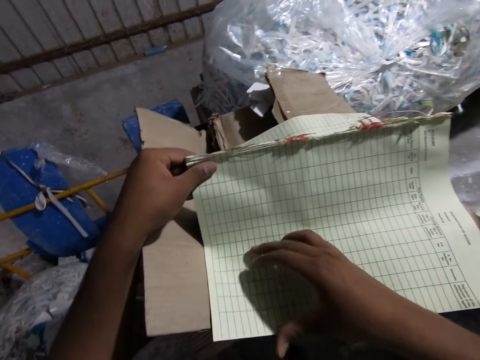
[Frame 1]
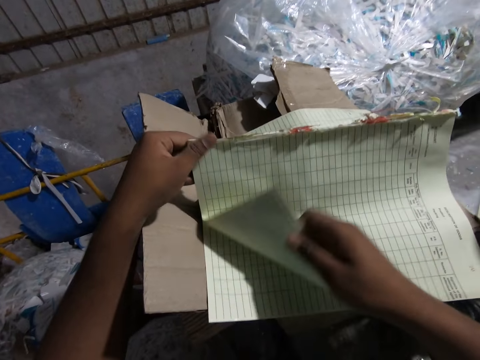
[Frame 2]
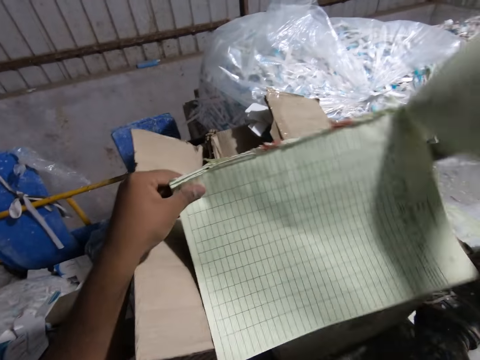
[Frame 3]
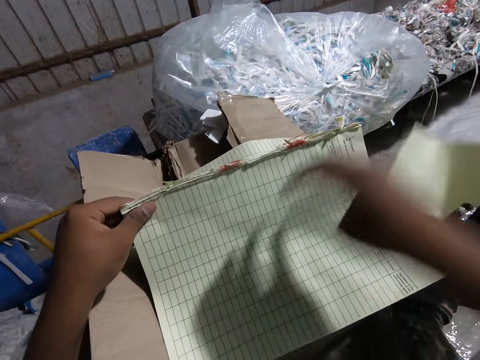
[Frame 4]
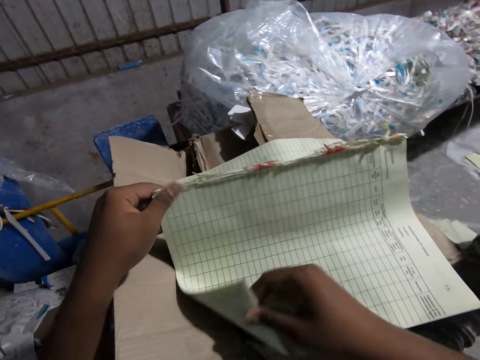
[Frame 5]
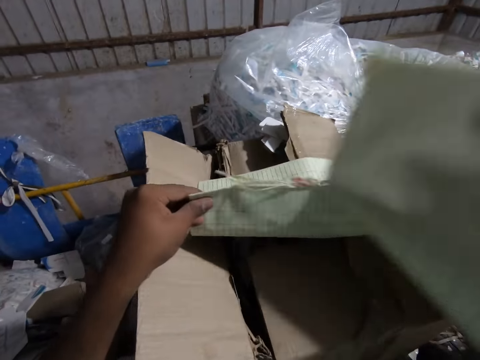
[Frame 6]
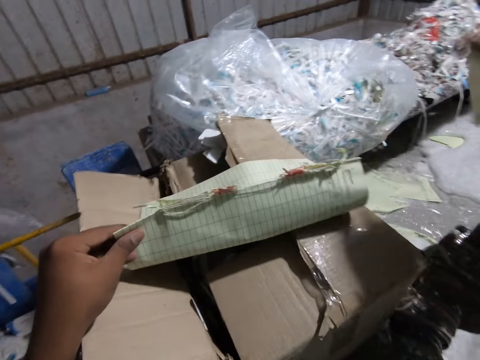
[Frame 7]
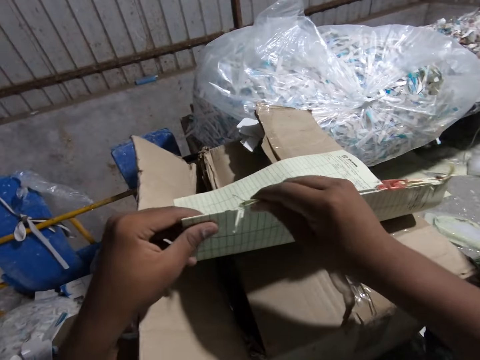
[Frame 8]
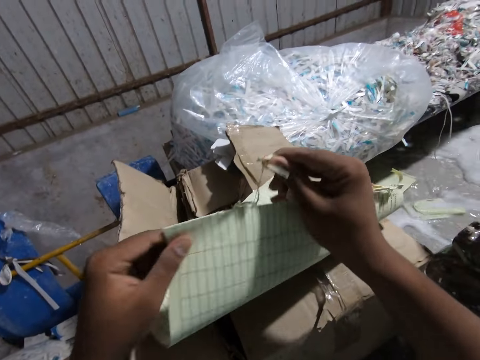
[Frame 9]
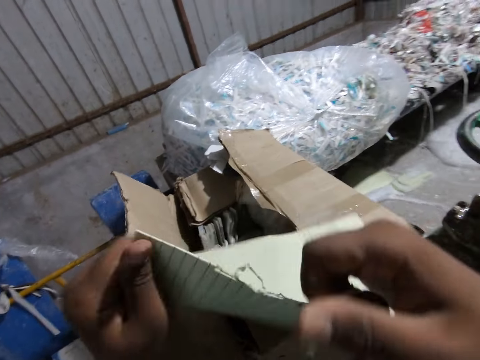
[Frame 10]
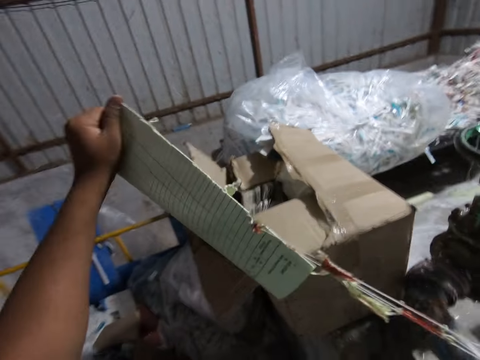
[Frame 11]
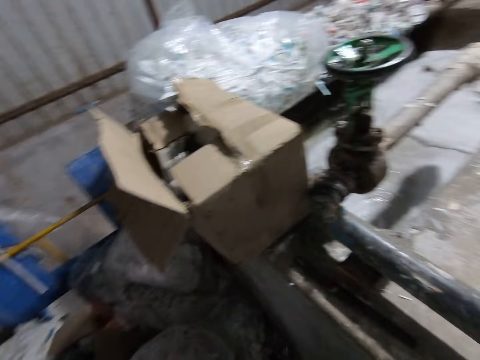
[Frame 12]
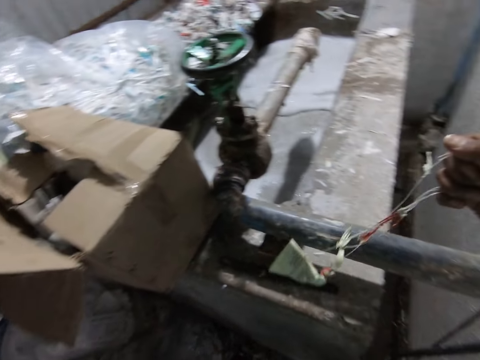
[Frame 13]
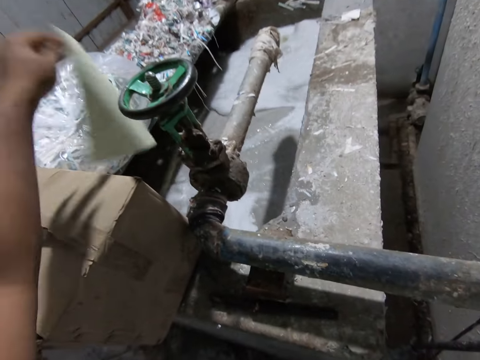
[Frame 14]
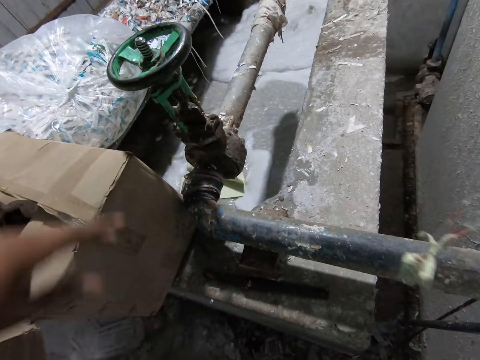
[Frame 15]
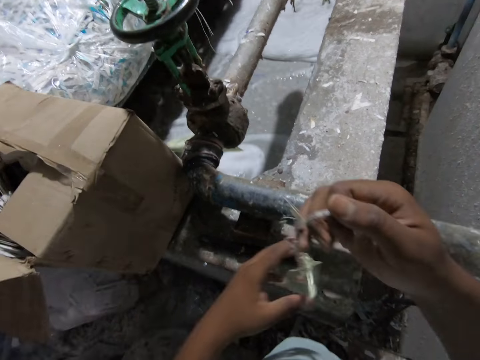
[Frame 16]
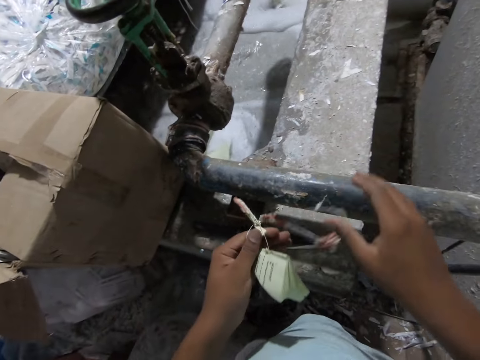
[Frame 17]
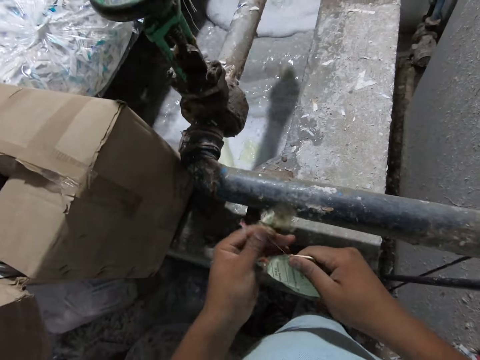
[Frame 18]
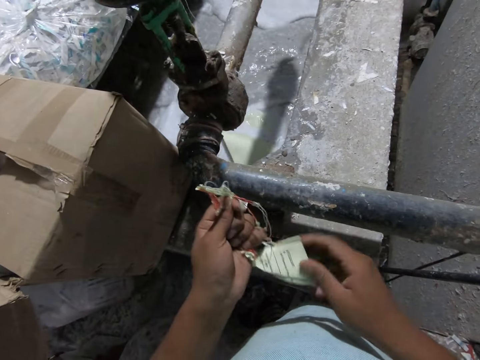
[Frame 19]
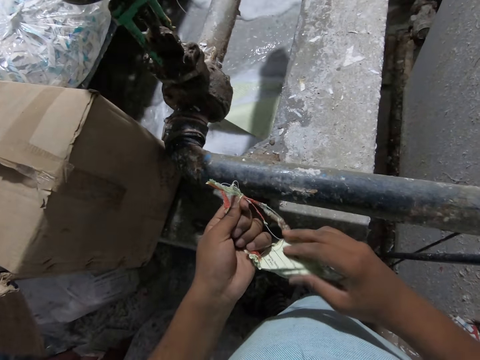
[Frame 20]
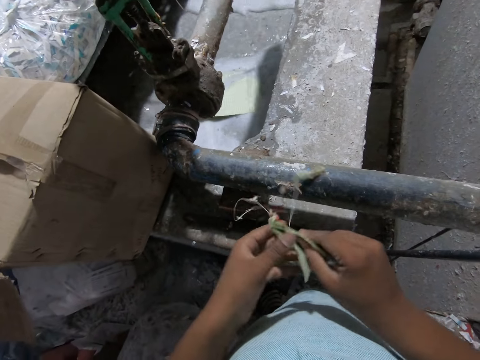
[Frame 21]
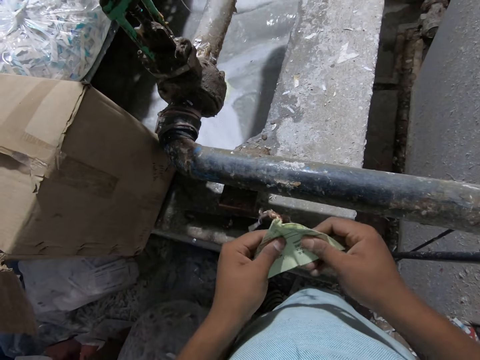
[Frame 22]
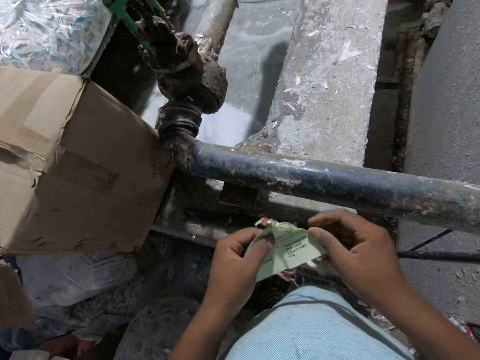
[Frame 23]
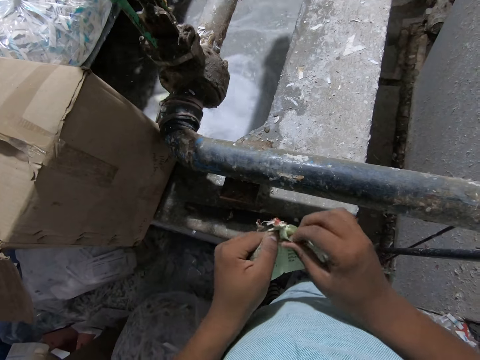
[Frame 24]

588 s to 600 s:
The camera wearer tears the book in his left hand with his right hand. He drops the book into the paper beater machine with his right hand. He tears the book in his left hand with his right hand. He drops the book into the paper beater machine with his right hand. He removes the binding rope of the book with his right hand from the book in his left hand. He drops the book in his left hand into the paper beater machine. He passes the binding rope of the book in his right hand to his left hand. He removes the paper off the binding rope with his right hand.

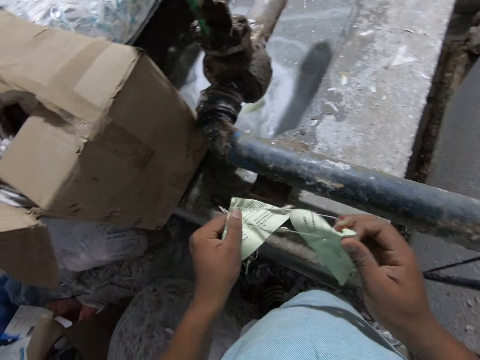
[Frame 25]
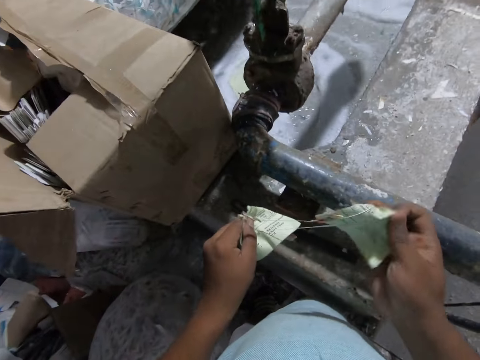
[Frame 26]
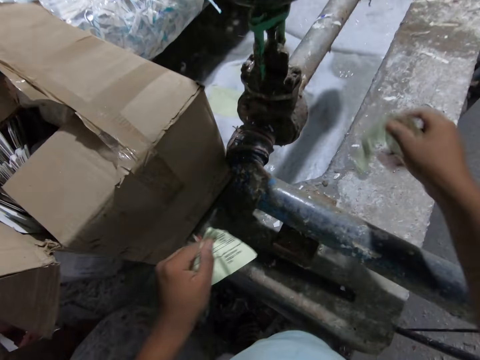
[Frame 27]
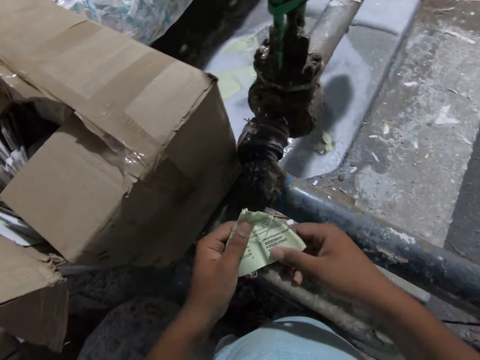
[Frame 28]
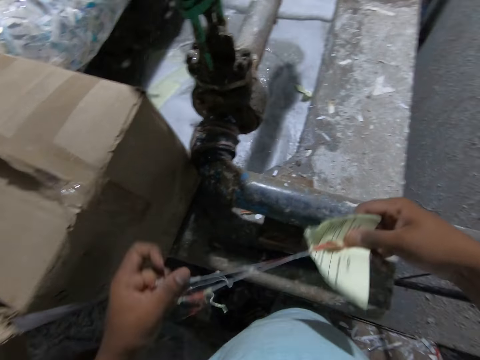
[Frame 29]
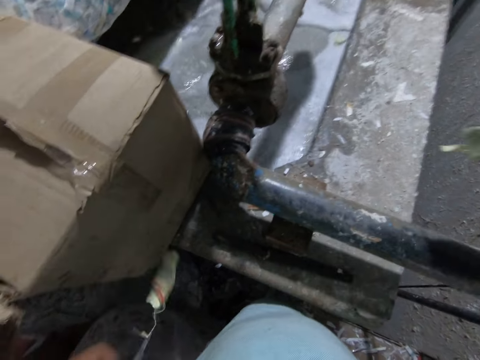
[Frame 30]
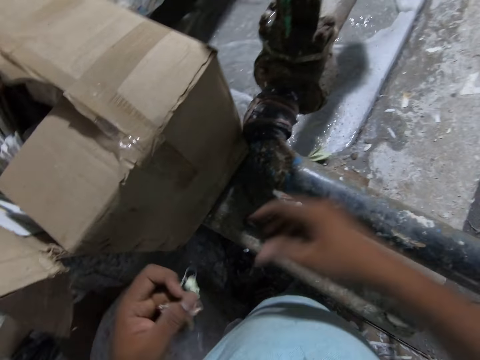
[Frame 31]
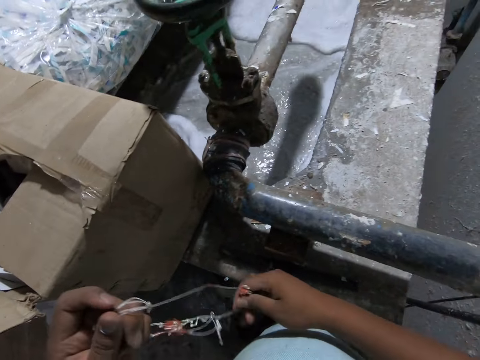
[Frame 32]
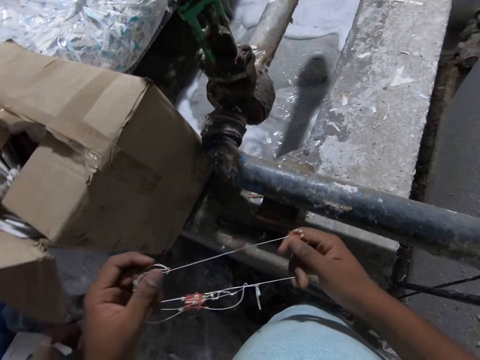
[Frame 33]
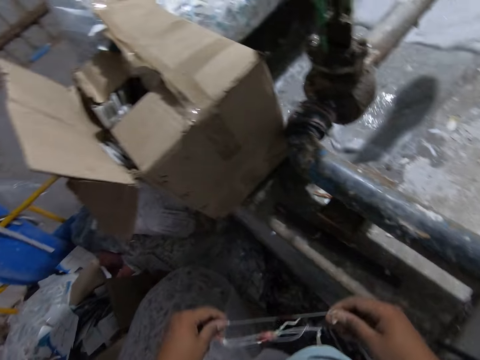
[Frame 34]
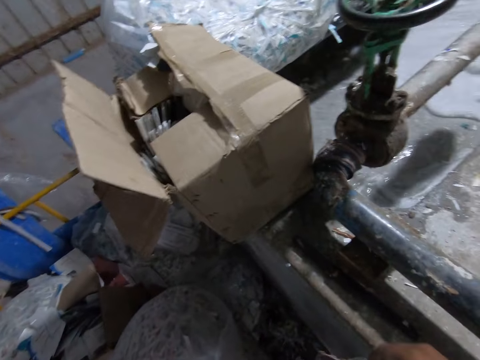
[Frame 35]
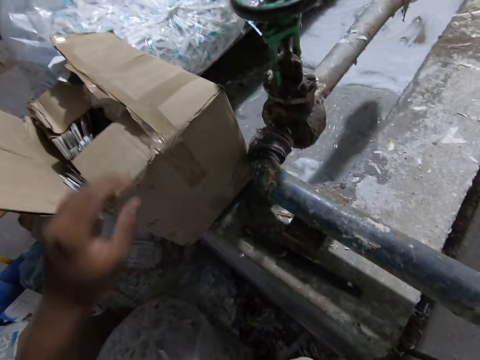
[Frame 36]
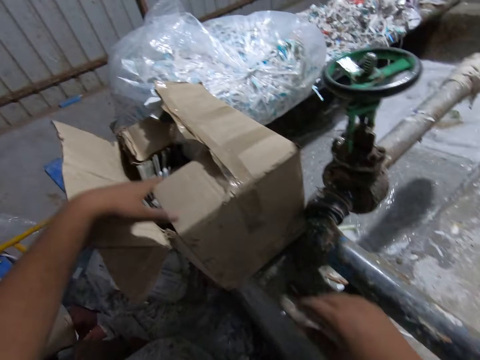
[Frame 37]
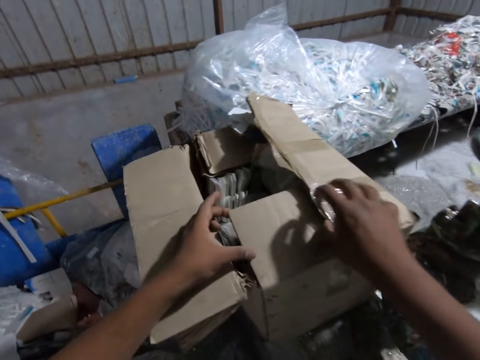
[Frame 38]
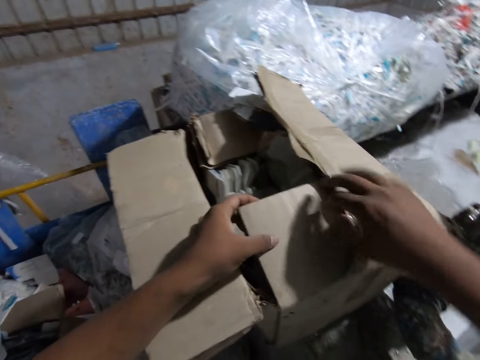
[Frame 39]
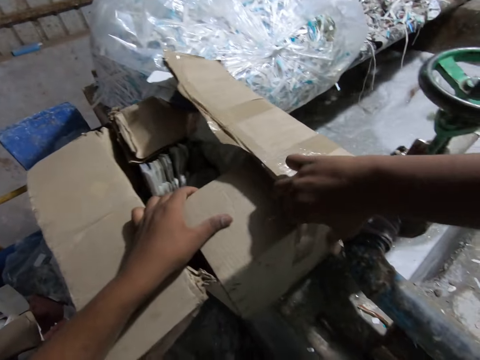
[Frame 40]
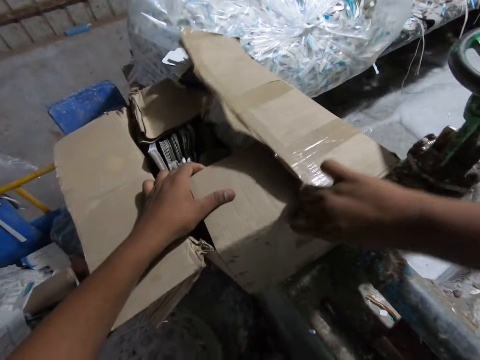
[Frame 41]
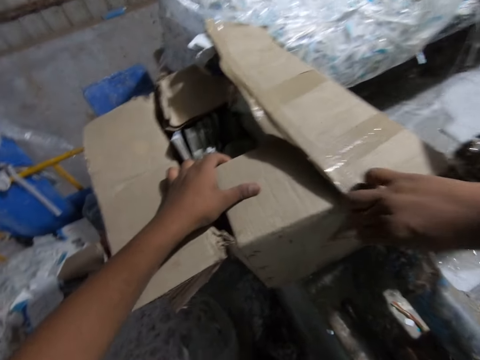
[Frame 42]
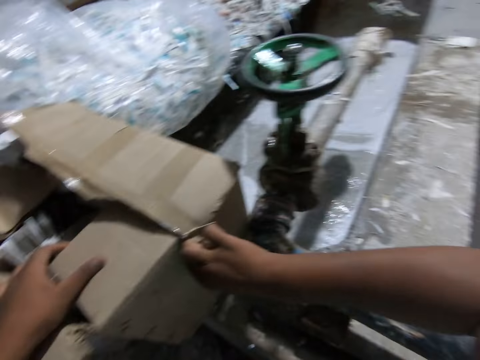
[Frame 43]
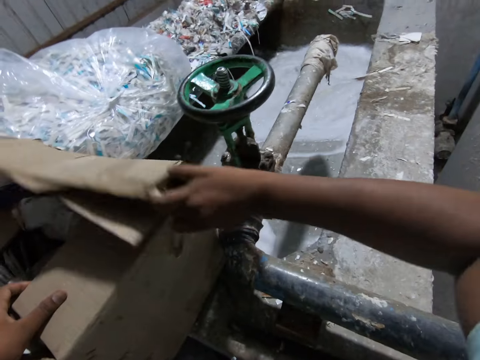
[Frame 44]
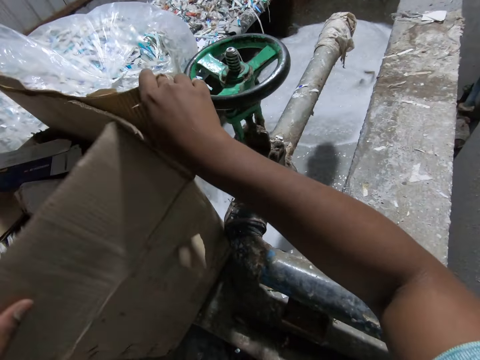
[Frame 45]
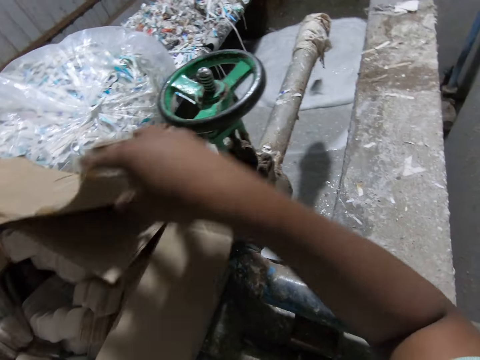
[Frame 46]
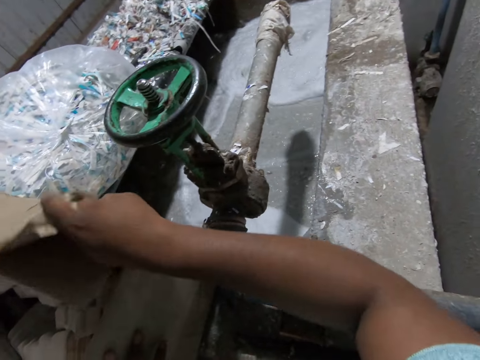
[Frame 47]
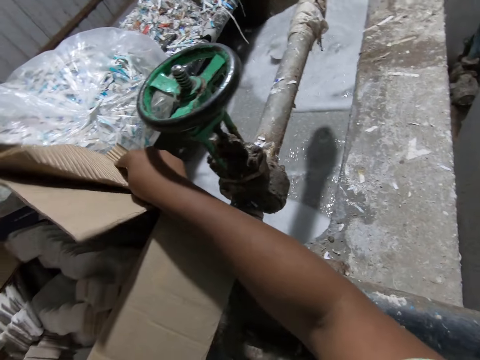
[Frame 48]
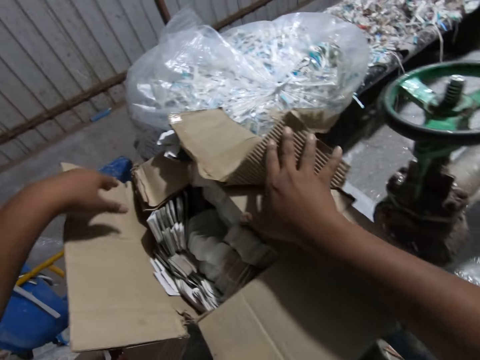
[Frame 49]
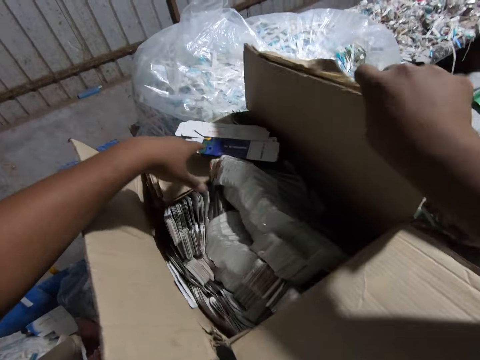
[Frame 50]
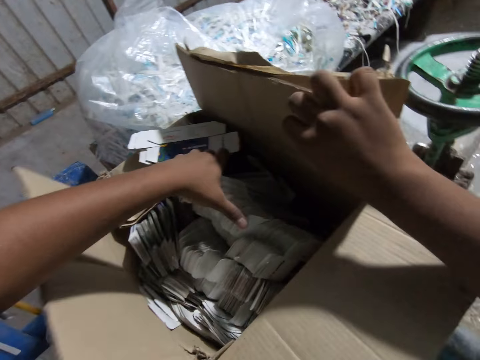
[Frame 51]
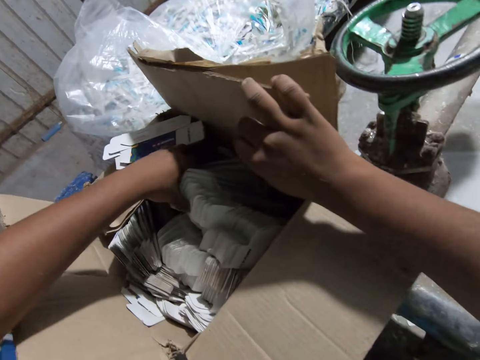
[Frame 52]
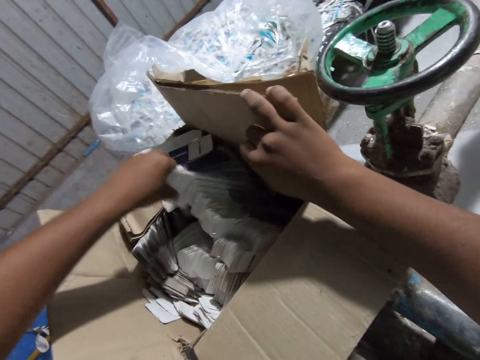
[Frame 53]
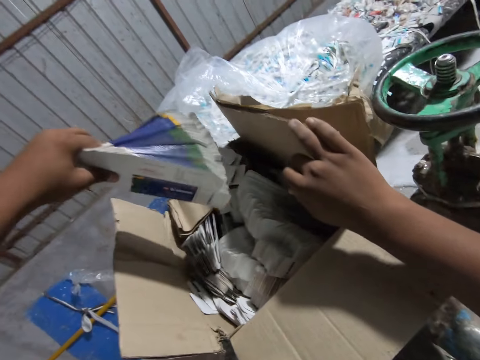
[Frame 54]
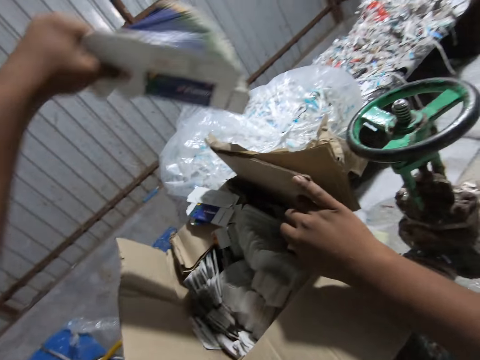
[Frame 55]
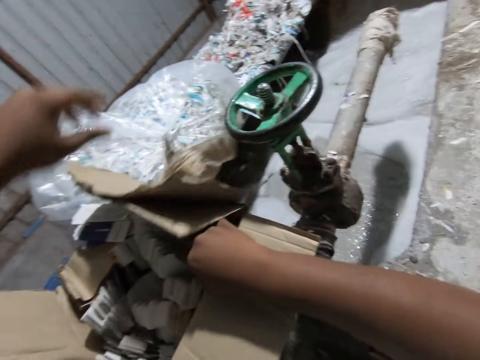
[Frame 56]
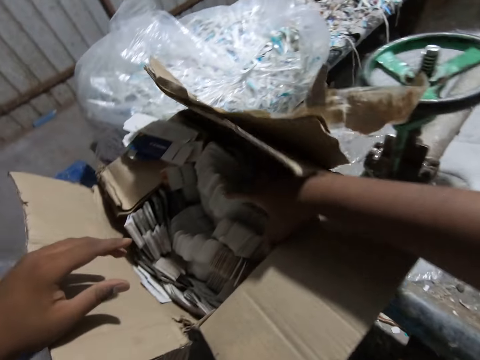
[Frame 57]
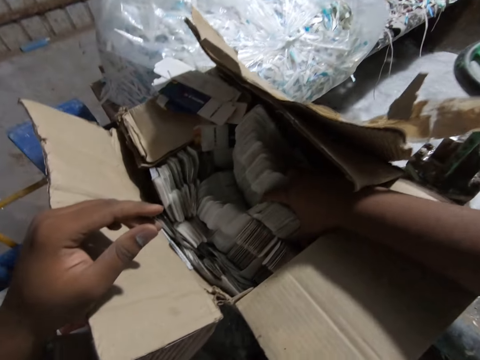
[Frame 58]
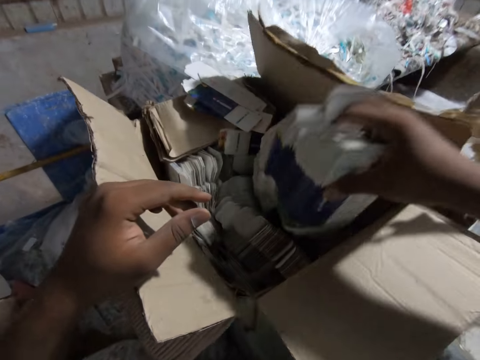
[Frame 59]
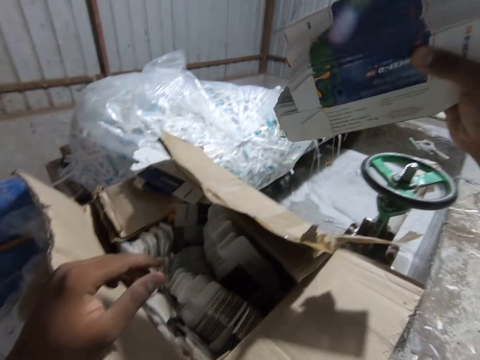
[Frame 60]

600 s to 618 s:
The camera wearer drops the paper in his right hand into the paper beater machine. He pulls the paper off the binding rope with his right hand. He drops the paper in his right hand into the paper beater machine. He passes the binding rope in his left hand to his right hand. He opens the box. He touches the carton on the paper beater machine with his hands. He opens a sellotape off the carton with his right hand. He opens the carton with both hands. He picks out small papers from the carton with his left hand. He drops the papers in his left hand into the paper beater machine. He picks out papers from the carton with his right hand.
